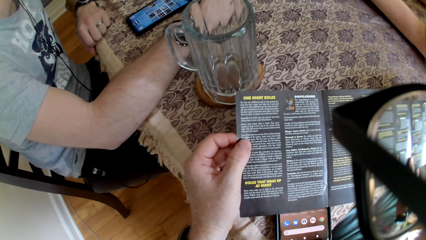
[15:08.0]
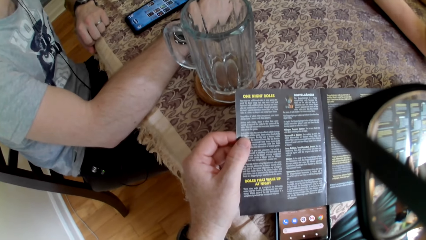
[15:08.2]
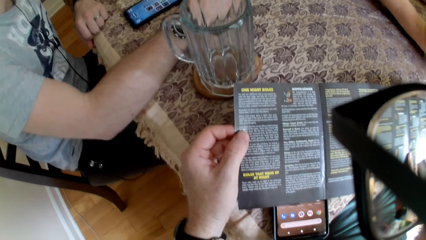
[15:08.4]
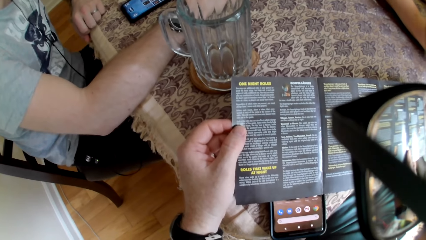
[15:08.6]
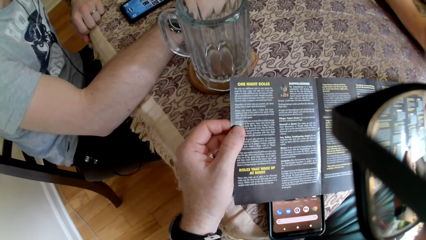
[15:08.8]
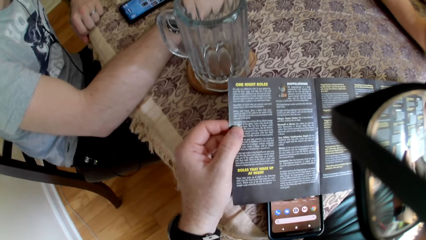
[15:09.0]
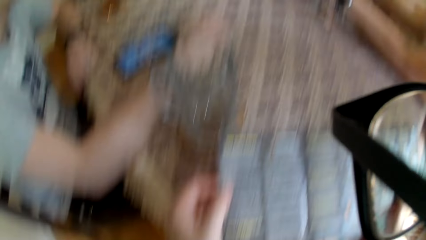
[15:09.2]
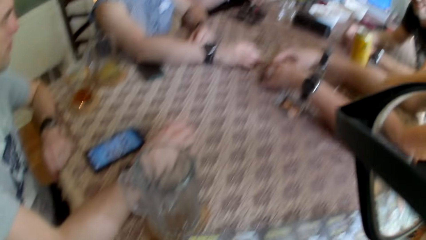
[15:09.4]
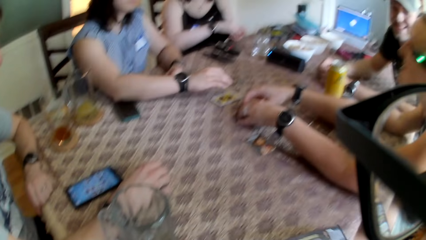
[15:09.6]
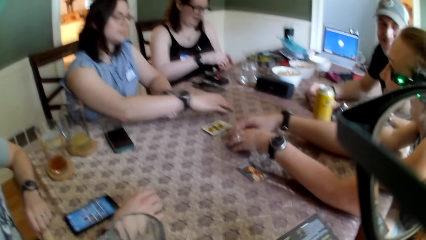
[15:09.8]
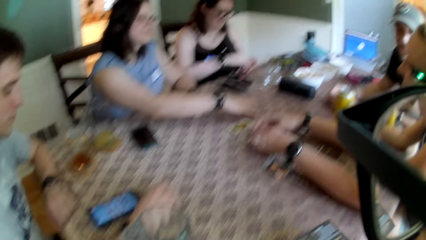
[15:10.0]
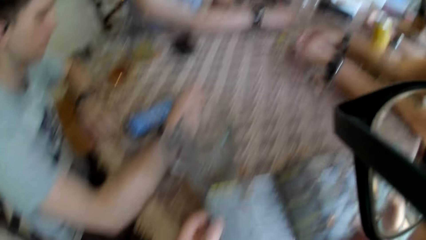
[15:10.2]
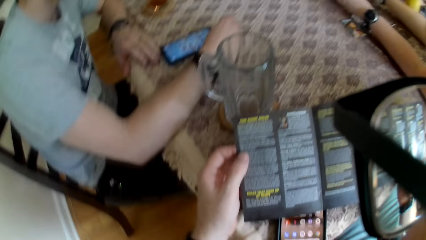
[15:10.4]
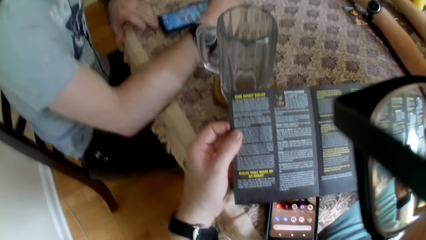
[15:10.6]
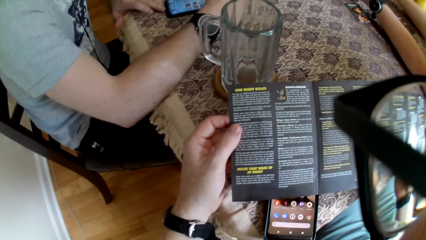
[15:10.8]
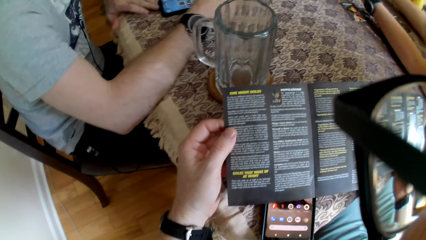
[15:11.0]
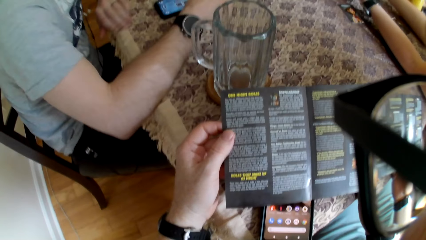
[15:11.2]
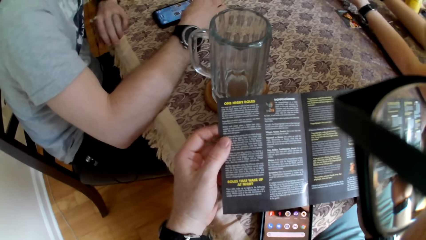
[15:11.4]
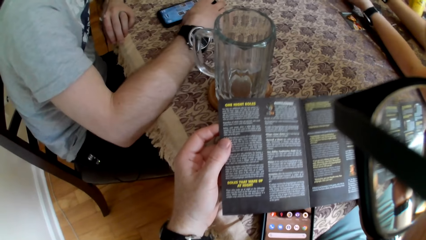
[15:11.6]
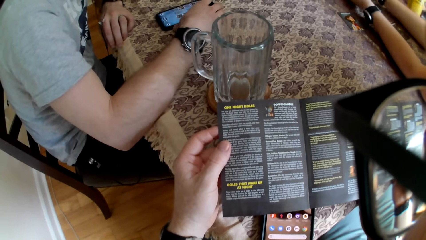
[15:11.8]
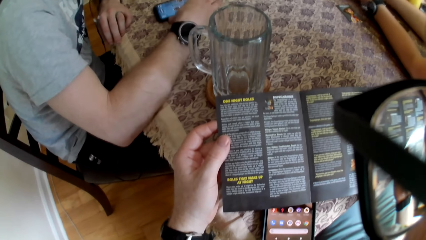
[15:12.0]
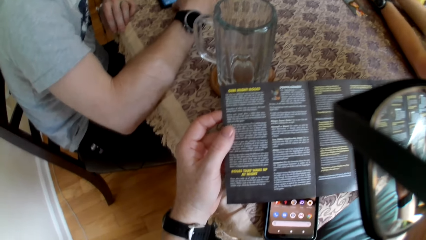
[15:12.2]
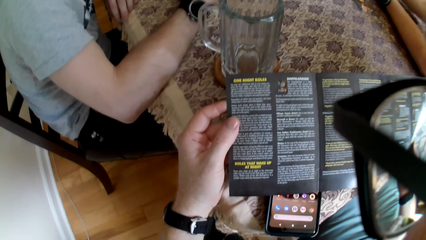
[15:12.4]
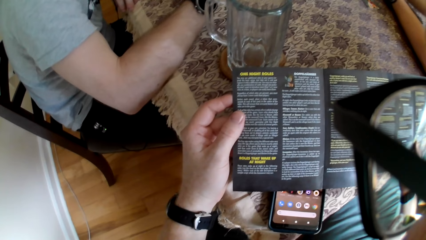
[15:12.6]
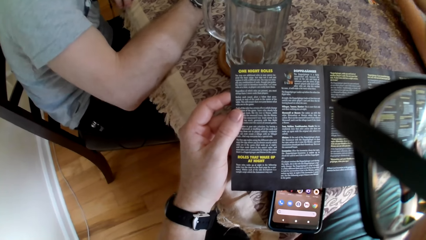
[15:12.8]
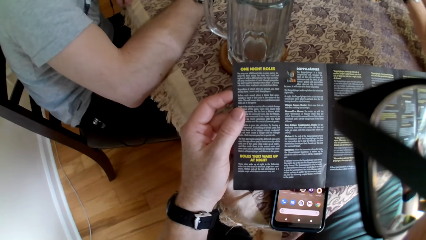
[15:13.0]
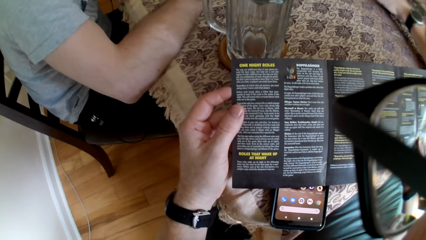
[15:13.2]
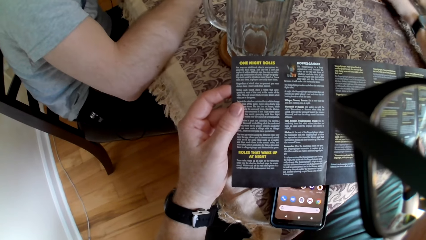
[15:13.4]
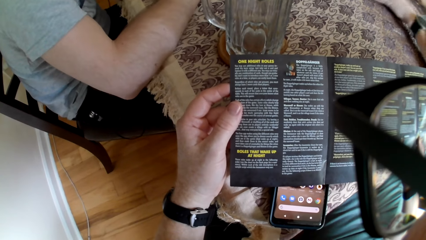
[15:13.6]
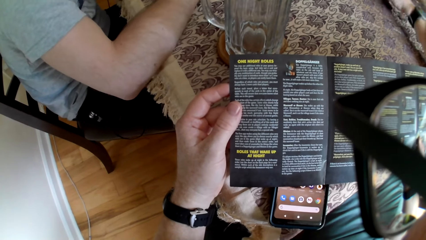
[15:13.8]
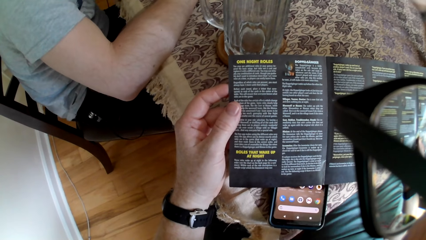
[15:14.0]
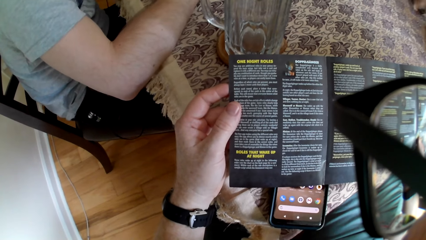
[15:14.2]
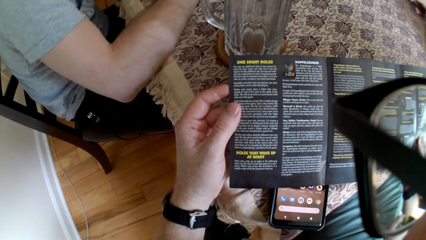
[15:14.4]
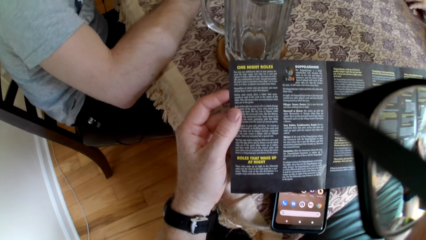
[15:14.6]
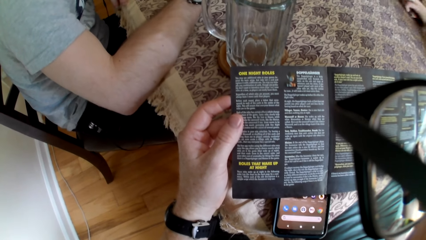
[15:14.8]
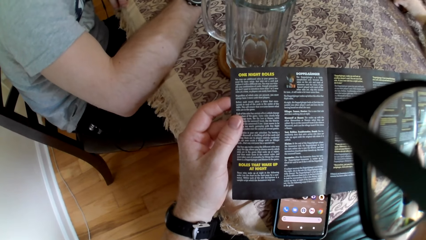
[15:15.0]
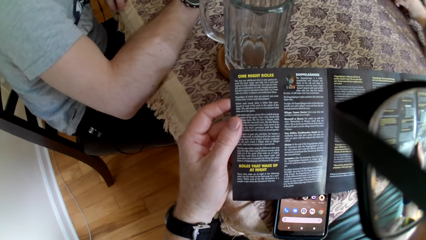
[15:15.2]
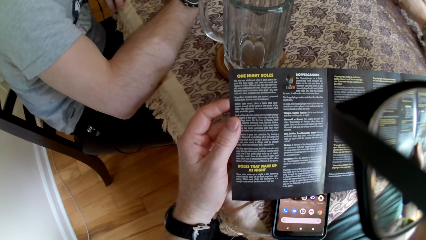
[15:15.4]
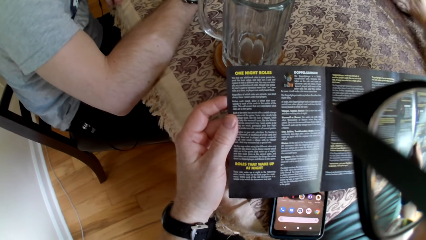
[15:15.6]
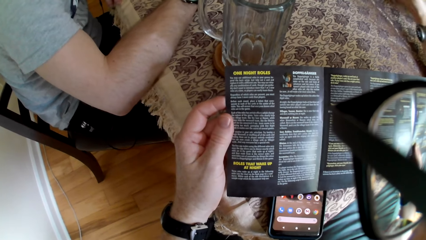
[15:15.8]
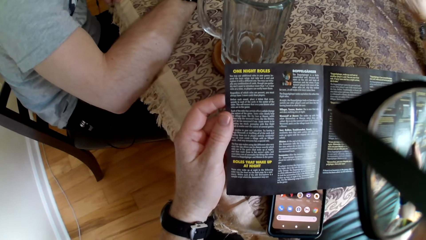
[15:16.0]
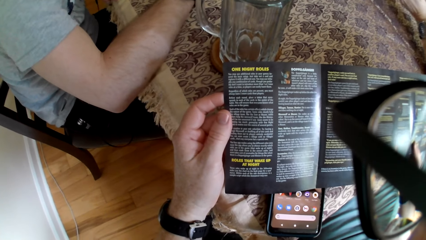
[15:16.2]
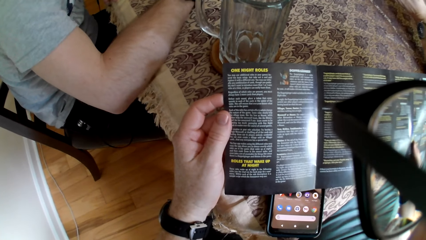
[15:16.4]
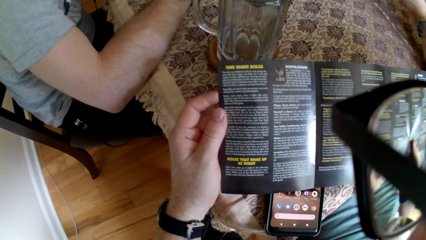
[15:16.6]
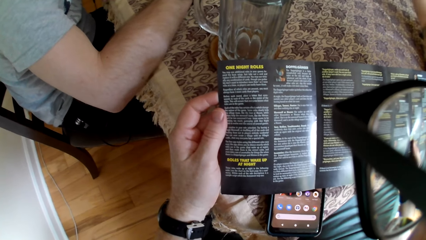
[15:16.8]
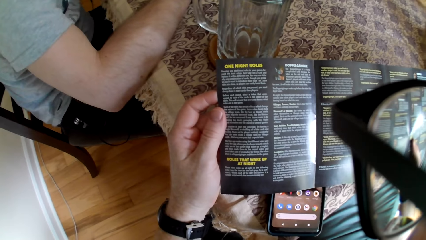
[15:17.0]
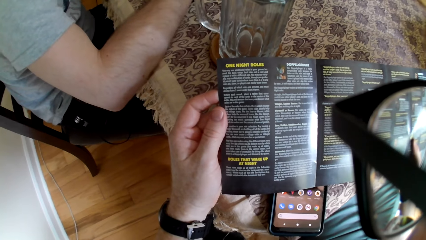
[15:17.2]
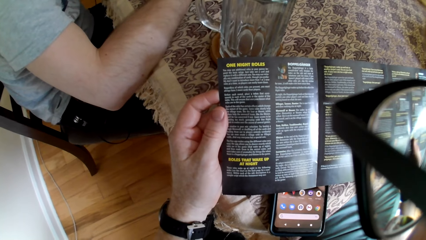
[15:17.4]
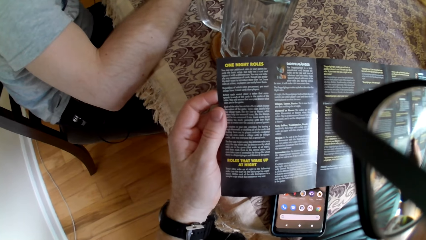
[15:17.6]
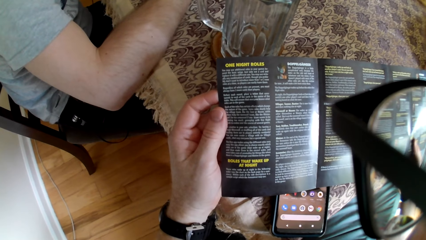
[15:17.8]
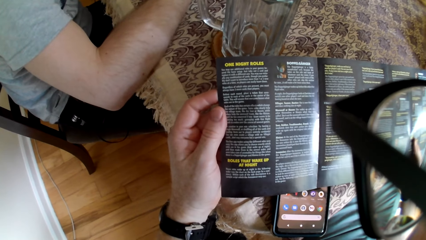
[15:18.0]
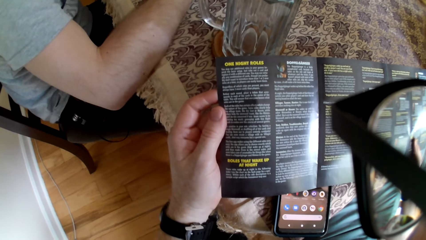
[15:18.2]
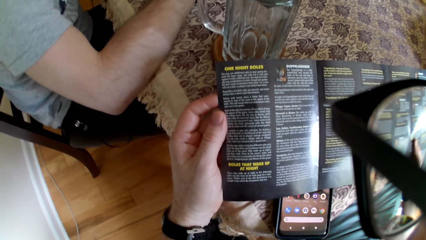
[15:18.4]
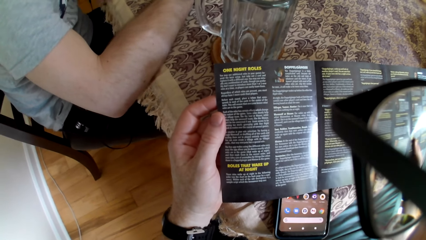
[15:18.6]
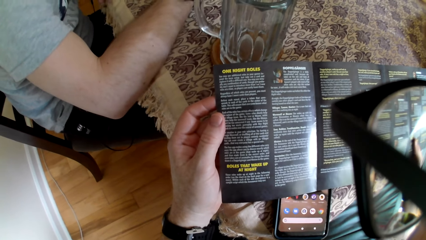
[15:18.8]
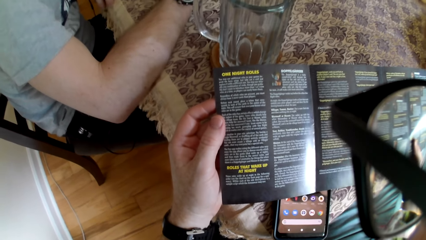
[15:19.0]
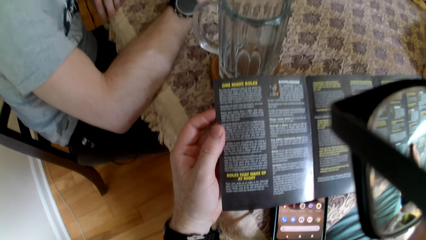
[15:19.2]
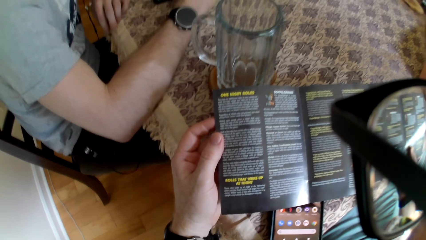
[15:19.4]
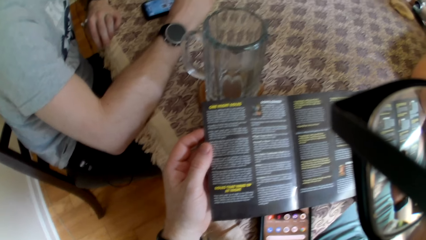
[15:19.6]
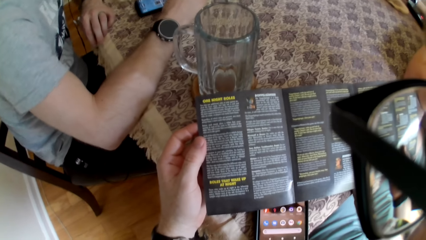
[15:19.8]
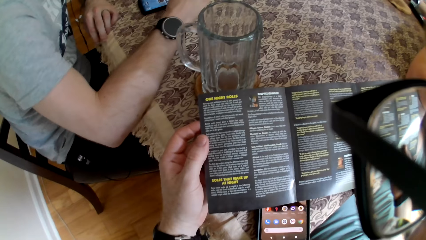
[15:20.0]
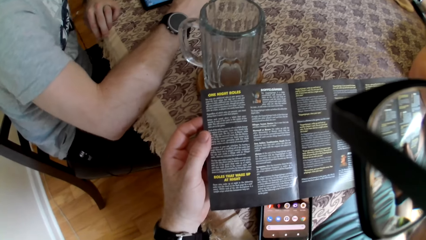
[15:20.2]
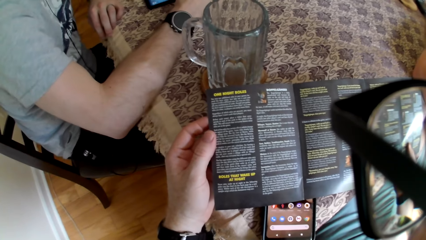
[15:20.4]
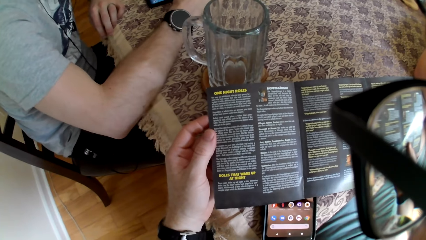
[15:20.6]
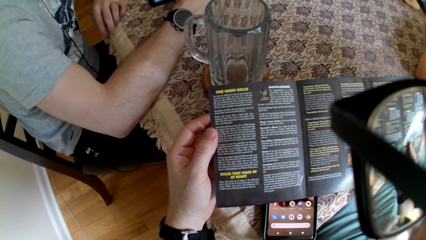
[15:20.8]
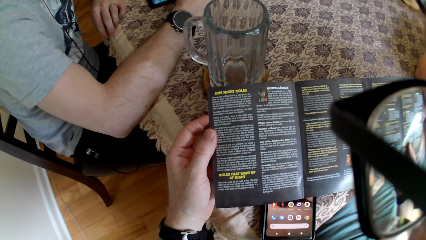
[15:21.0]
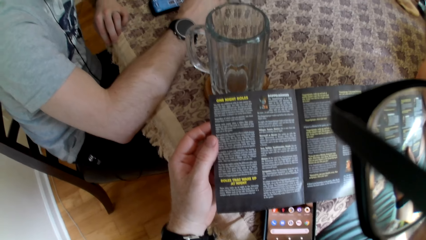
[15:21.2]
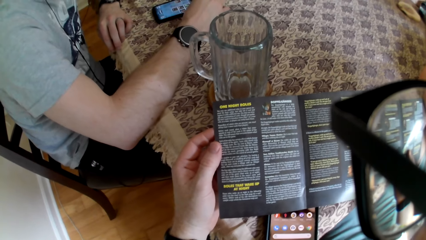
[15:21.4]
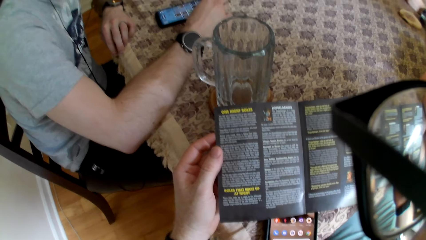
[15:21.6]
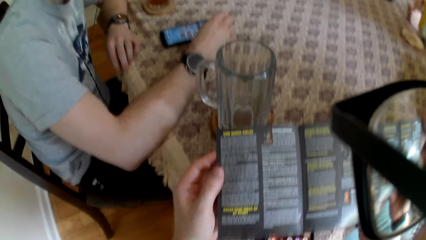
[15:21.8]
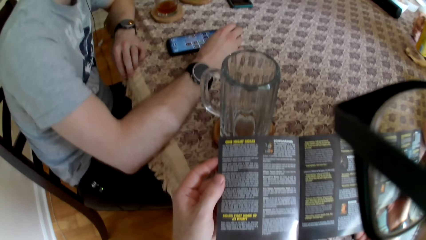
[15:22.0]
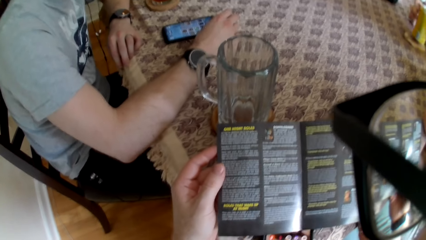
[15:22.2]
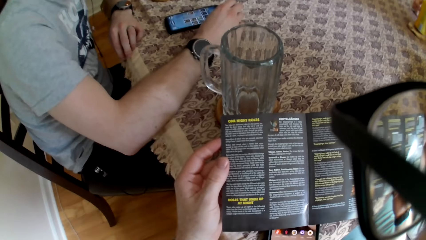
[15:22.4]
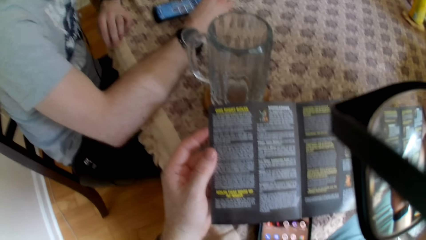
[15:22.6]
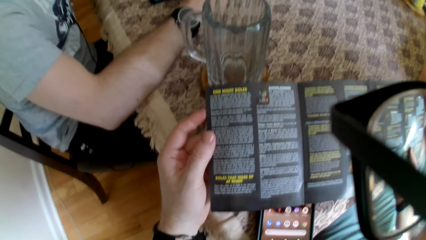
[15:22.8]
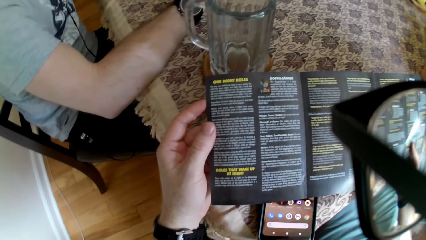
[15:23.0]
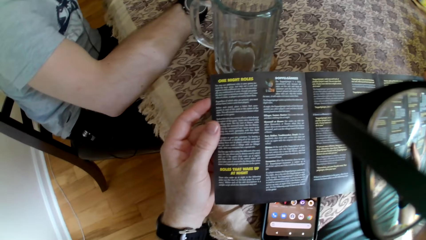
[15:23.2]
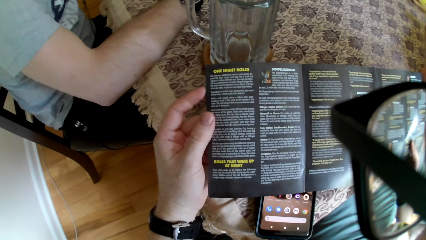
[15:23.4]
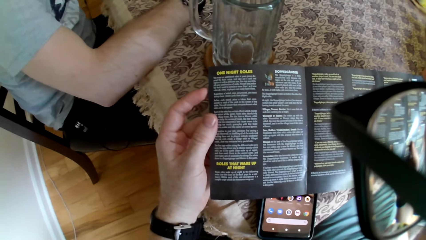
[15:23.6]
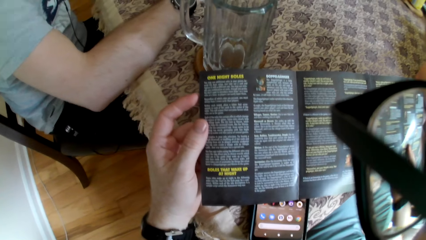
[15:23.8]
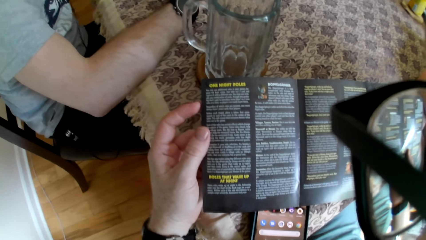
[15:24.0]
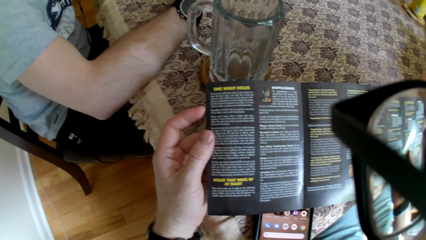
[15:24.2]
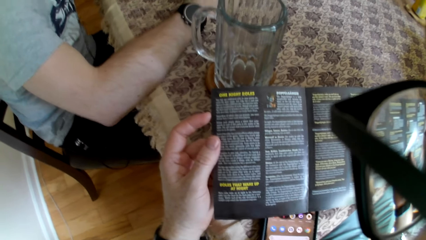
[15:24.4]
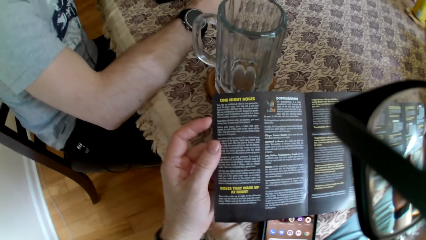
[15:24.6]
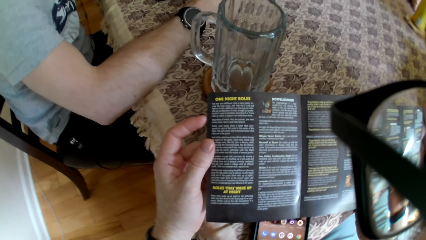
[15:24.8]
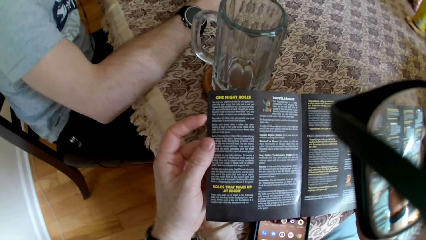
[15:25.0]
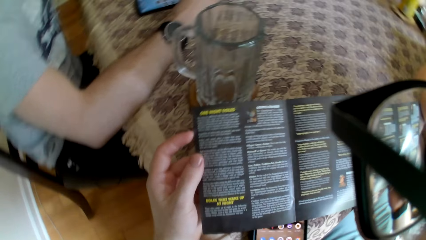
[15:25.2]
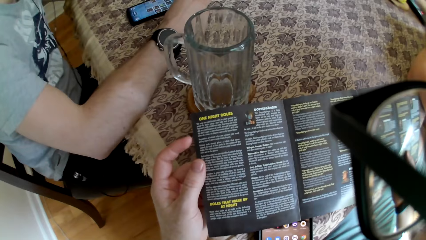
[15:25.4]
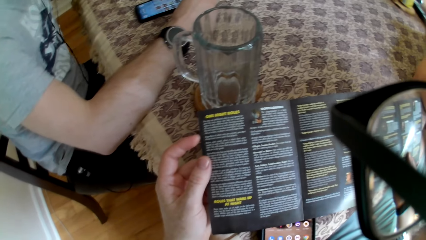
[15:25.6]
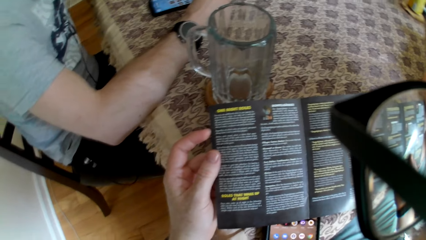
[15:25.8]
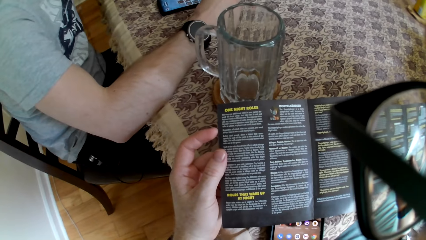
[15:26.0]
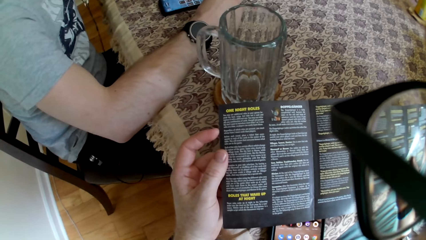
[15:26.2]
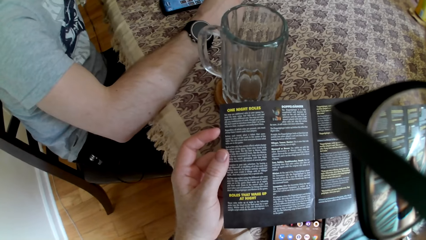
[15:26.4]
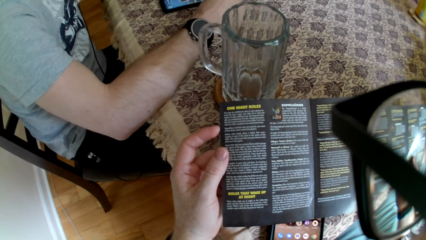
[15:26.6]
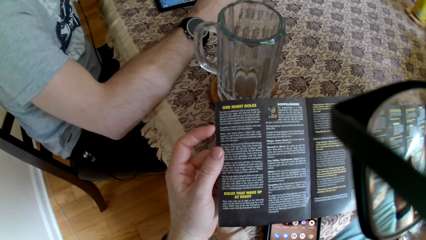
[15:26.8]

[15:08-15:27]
A woman packs cards on the table with her right hand. A man adjusts the phone on the table with his left hand. The man operates the phone on the table with his right hand. The man converses with the camera wearer. The camera wearer converses with the man.
